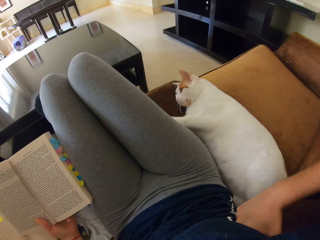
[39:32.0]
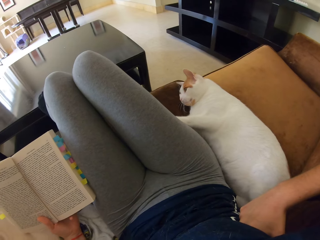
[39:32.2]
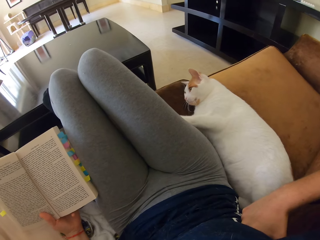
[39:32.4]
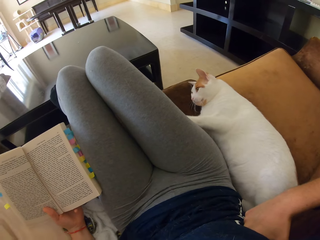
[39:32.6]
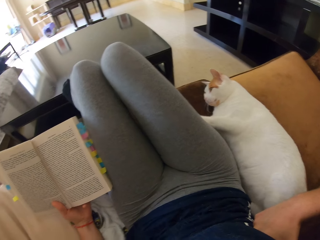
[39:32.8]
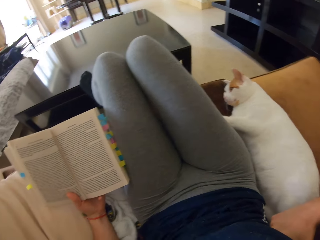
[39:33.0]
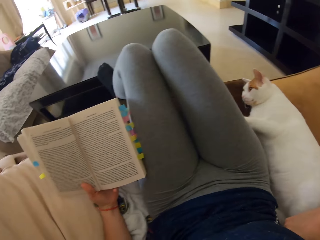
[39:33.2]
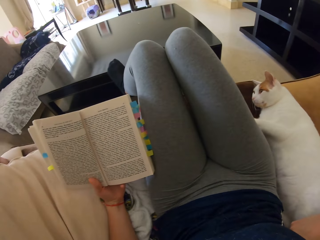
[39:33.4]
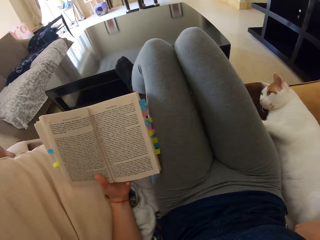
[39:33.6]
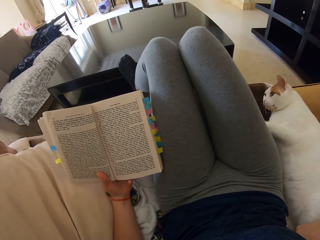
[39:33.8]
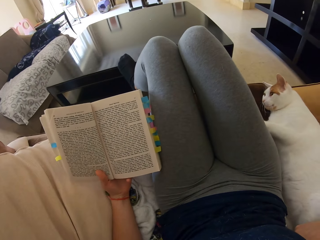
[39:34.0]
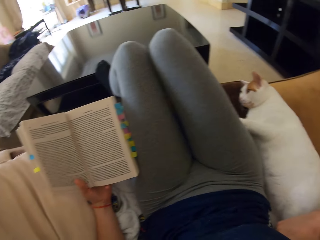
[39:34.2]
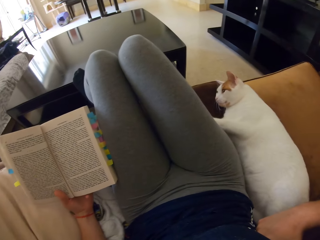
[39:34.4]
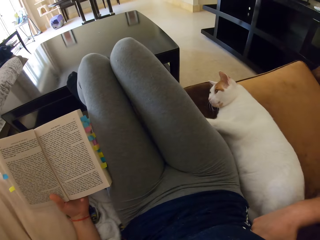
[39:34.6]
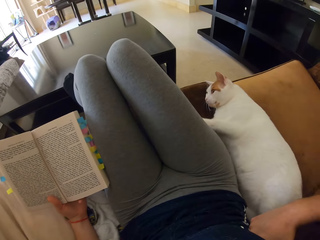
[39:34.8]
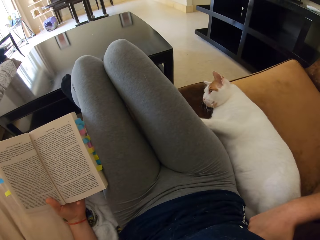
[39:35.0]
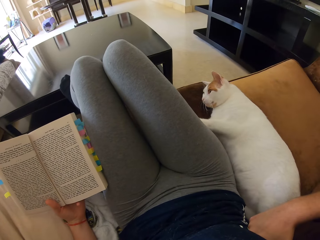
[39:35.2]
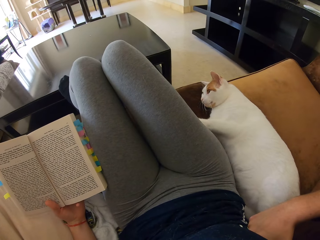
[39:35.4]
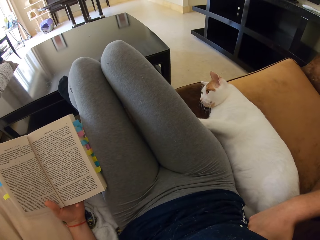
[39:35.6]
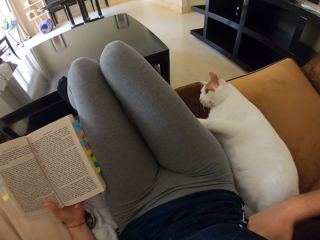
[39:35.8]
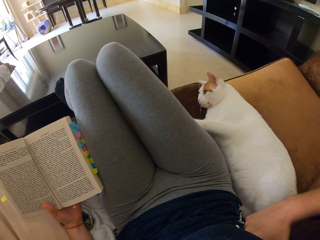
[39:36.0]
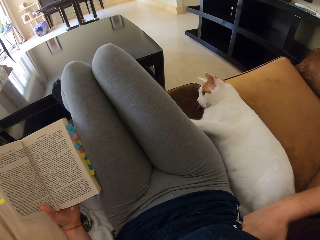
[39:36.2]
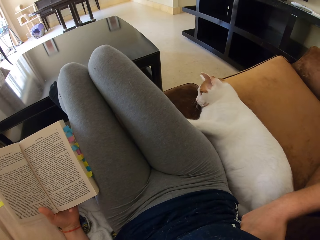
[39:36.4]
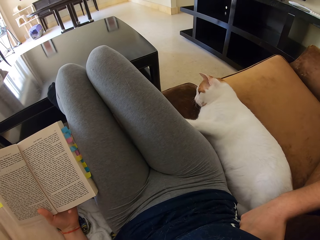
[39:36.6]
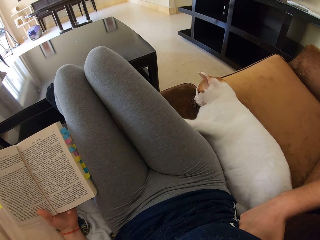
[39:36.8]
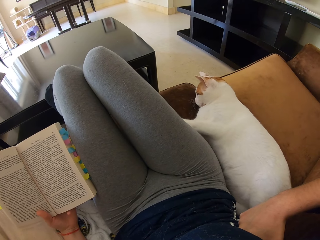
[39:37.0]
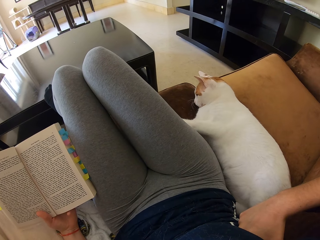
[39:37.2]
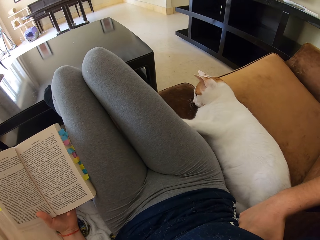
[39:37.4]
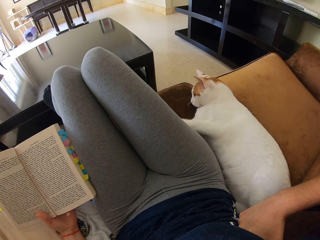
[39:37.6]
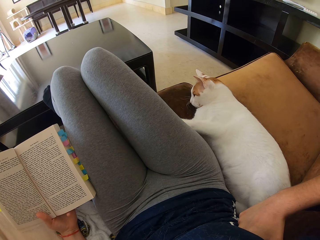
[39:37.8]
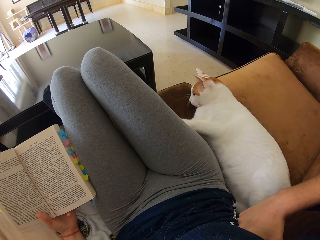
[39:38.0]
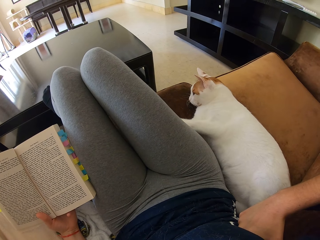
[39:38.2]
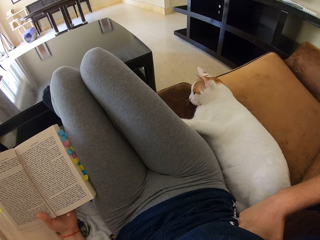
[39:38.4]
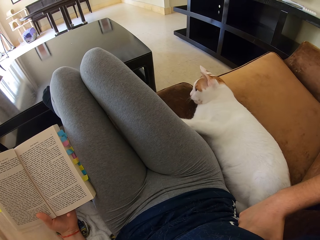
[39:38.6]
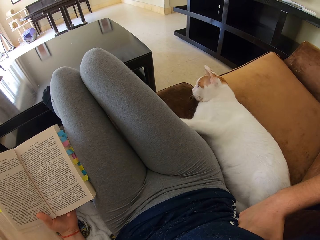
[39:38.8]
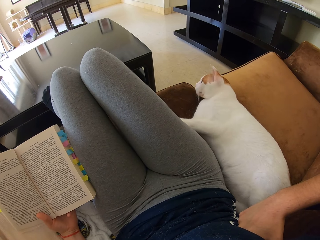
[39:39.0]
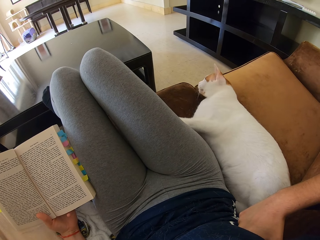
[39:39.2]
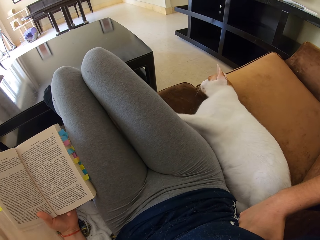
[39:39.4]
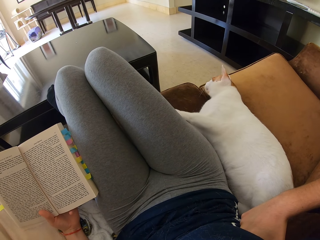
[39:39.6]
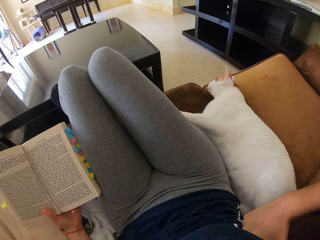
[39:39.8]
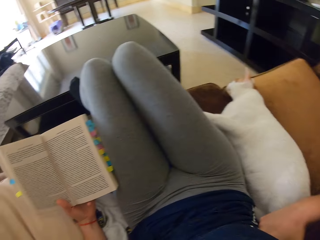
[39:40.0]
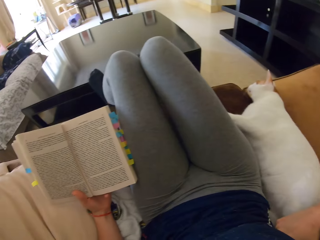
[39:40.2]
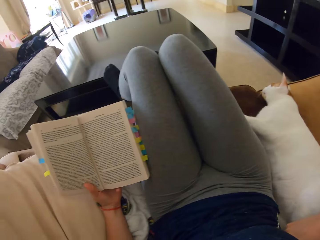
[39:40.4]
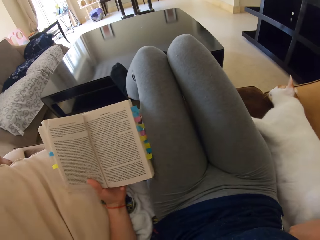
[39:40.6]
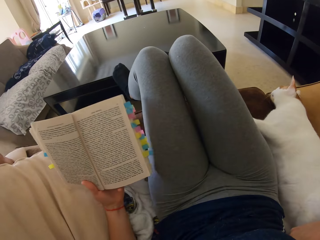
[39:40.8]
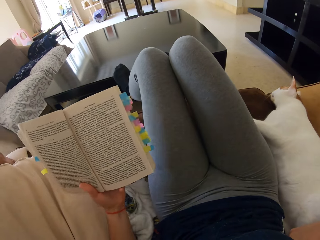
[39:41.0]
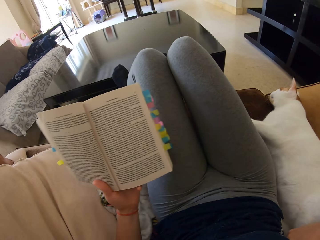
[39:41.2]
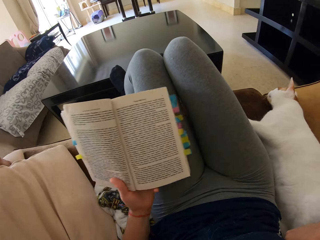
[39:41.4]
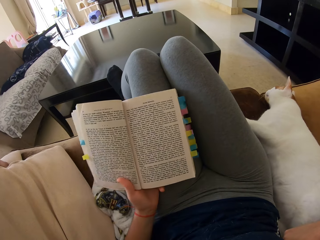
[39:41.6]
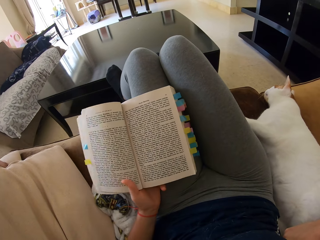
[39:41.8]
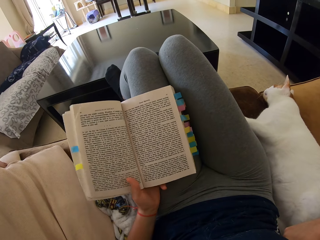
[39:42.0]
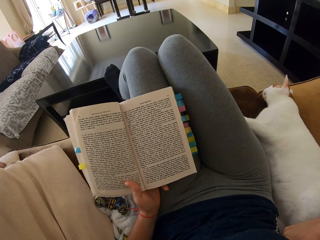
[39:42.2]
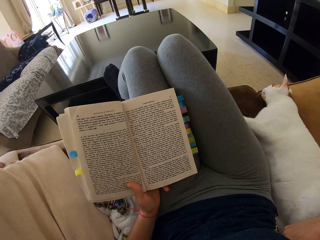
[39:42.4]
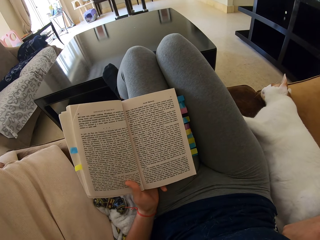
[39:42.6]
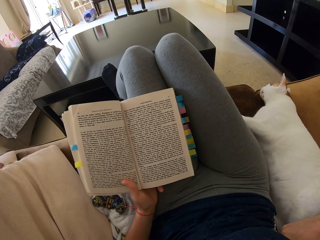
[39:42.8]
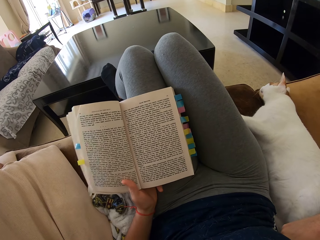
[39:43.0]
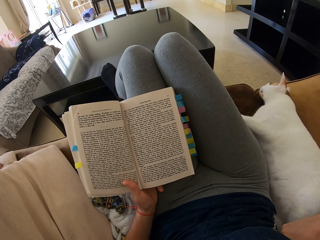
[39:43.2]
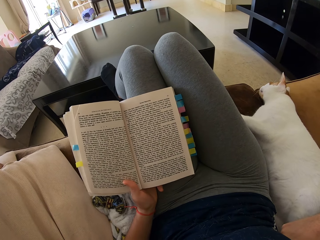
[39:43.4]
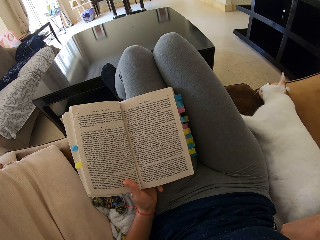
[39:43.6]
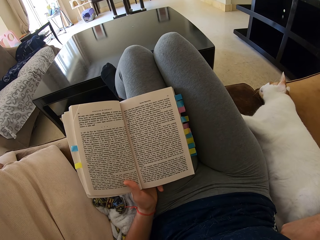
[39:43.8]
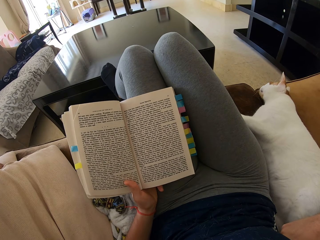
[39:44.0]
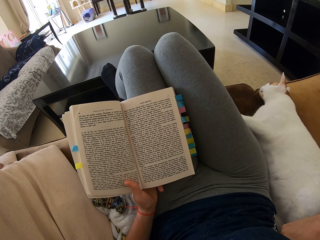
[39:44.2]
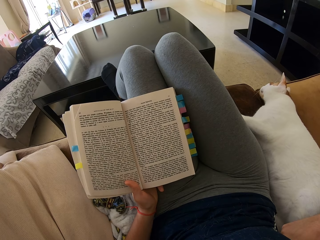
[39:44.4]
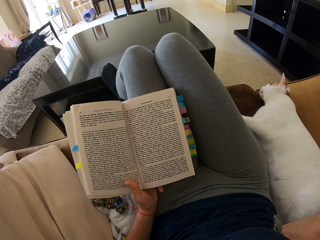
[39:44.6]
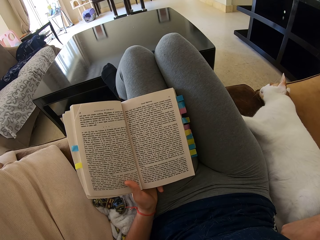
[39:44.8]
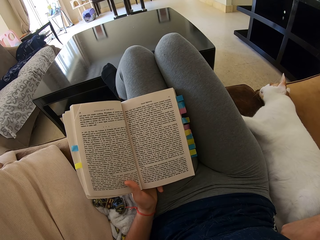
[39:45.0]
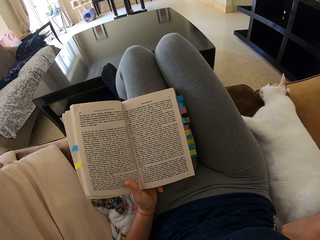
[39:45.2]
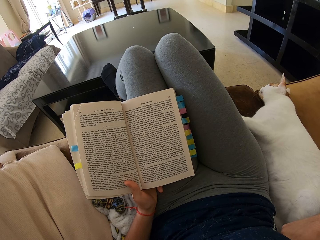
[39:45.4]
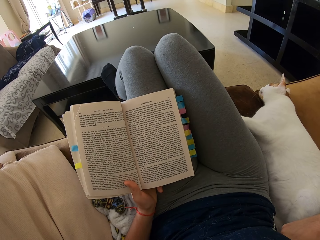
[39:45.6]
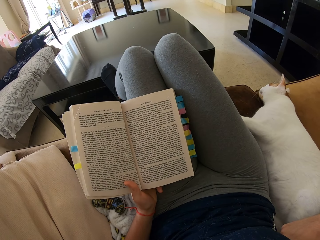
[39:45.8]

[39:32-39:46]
The camera wearer reads a book. She puts the book on her lap. She reads the book on the sofa.

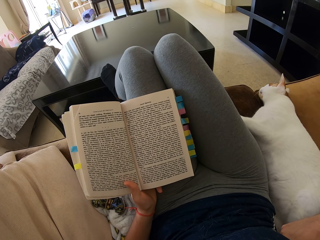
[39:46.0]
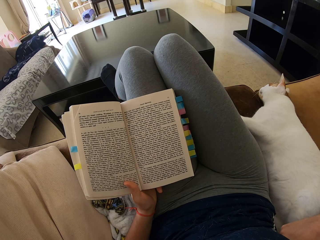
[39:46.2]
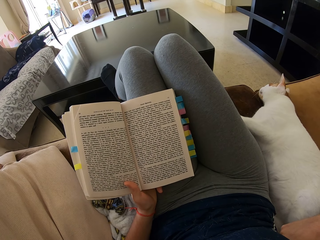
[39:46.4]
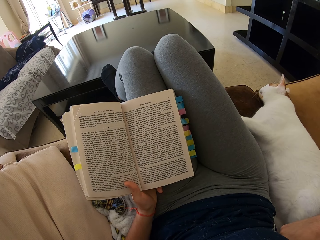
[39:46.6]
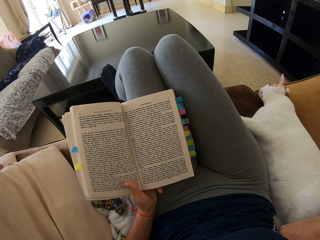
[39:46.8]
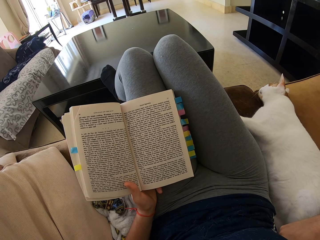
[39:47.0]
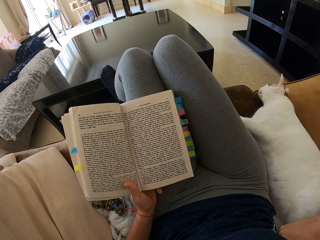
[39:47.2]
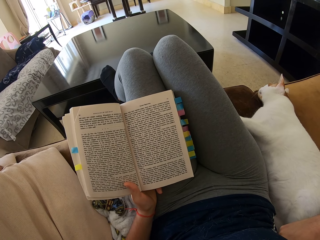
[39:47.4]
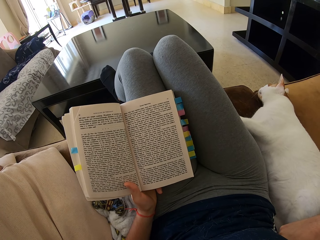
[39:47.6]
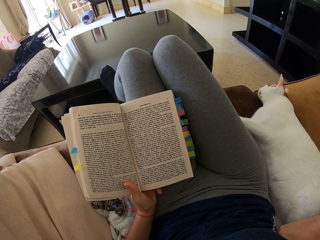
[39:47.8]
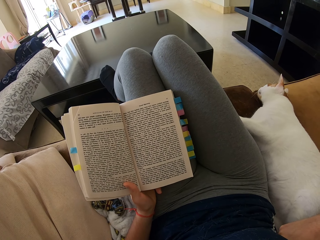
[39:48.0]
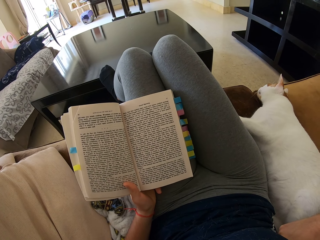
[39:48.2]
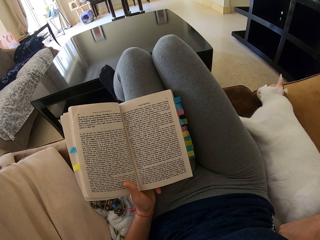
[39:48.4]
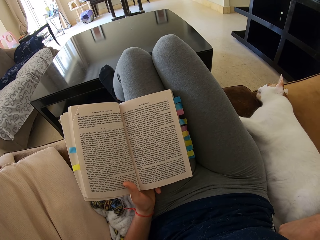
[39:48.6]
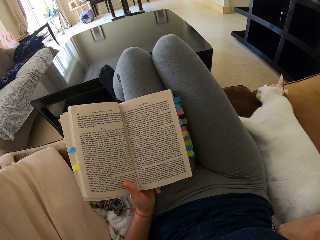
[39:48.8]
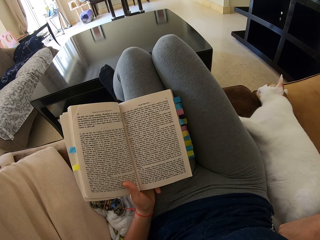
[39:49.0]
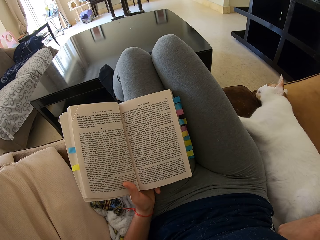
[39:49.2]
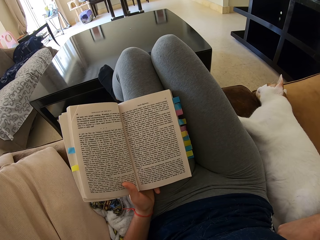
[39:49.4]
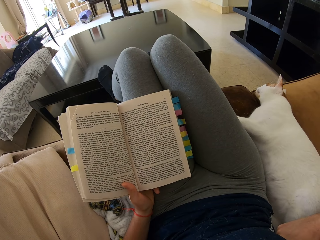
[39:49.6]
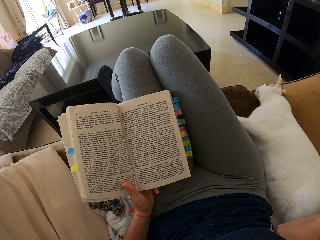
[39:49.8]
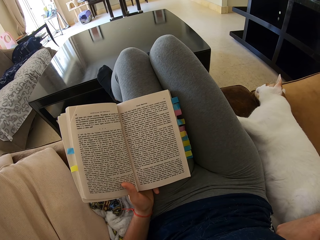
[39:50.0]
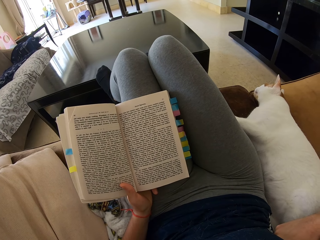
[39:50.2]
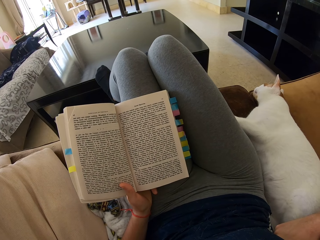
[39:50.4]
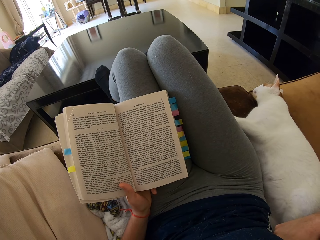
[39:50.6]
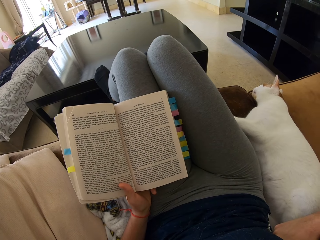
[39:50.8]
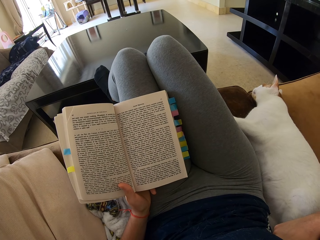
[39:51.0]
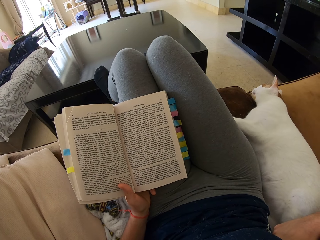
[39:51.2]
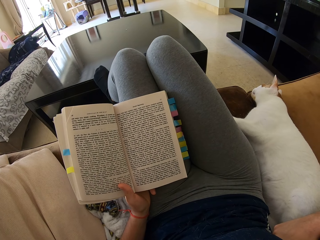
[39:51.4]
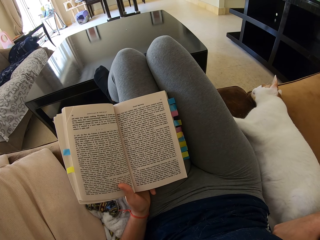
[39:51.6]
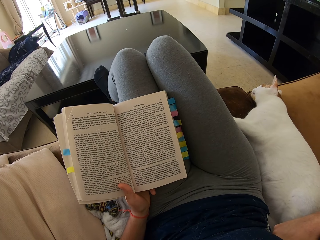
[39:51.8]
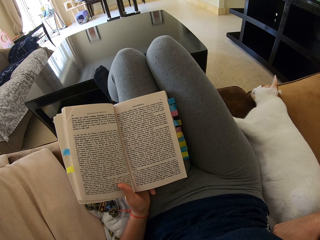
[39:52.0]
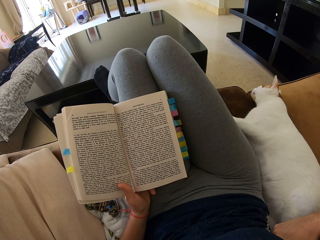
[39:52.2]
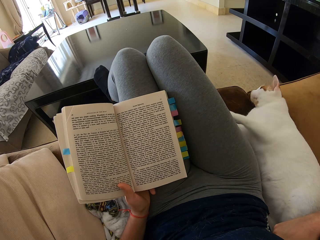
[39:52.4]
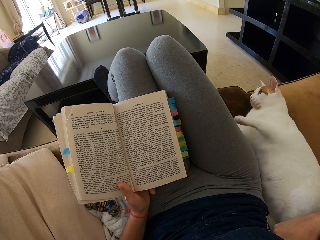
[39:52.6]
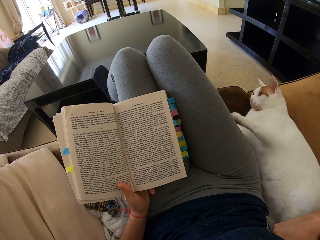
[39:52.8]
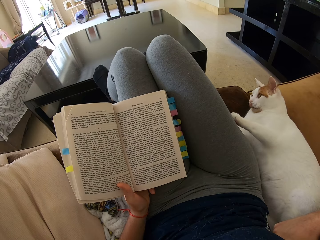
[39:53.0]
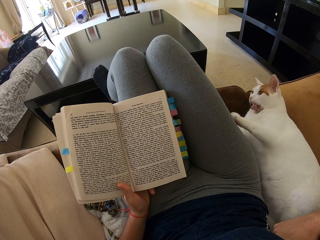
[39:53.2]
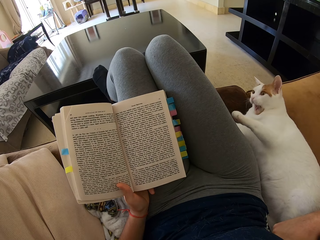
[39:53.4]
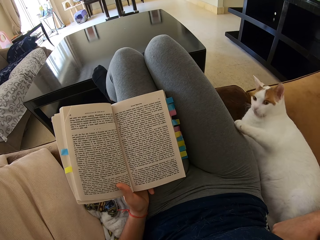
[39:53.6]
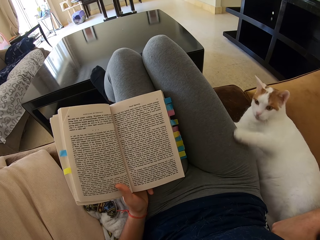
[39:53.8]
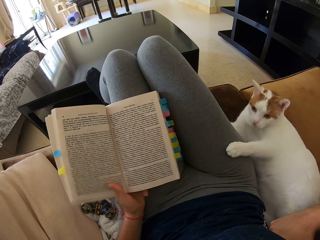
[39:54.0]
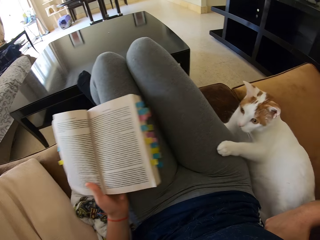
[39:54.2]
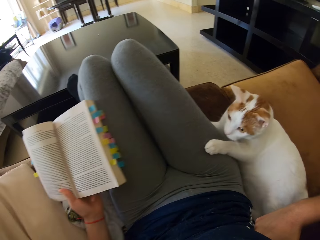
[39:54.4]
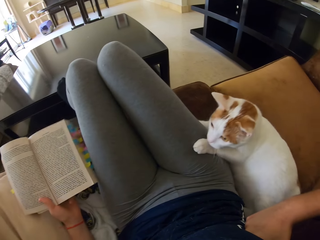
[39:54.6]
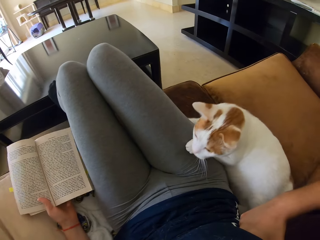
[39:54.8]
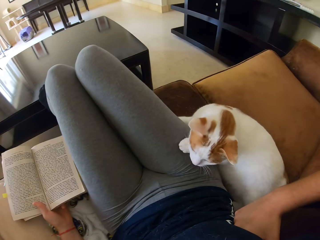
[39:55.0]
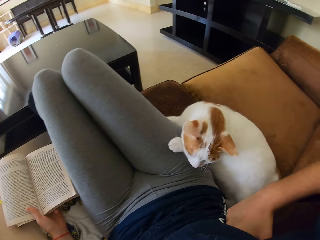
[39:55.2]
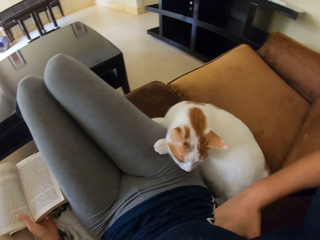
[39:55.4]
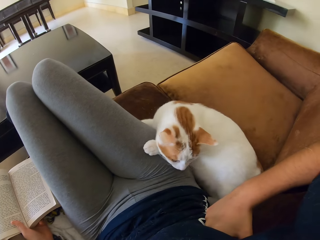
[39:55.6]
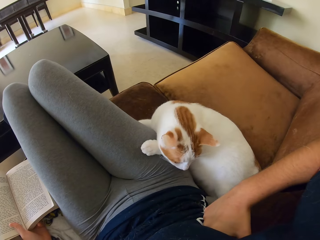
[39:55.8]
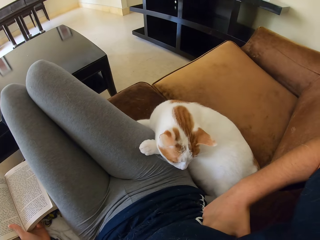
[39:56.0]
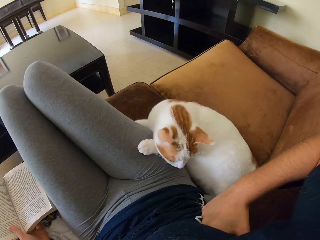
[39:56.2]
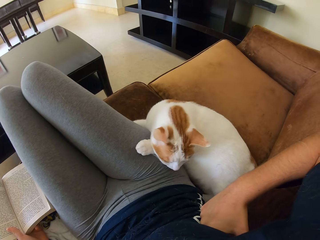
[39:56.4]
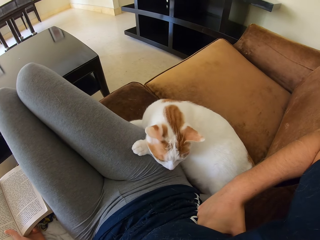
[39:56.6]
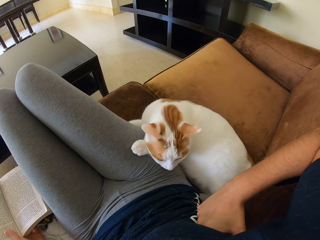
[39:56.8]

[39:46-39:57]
The camera wearer reads a book. They put the book aside.
